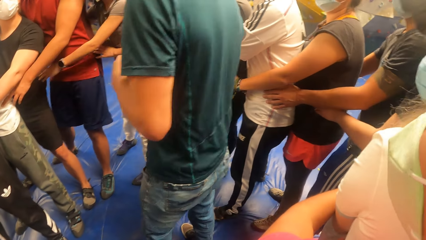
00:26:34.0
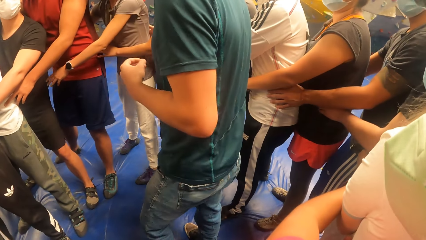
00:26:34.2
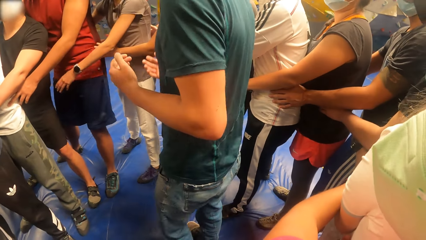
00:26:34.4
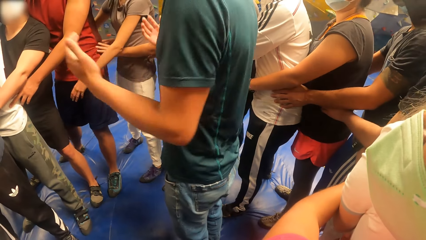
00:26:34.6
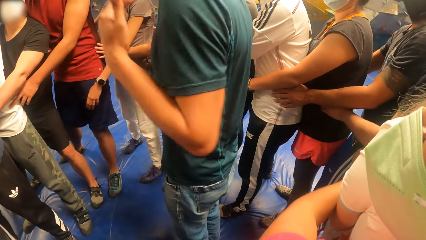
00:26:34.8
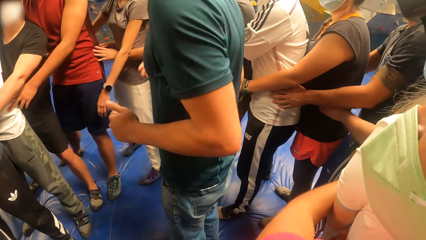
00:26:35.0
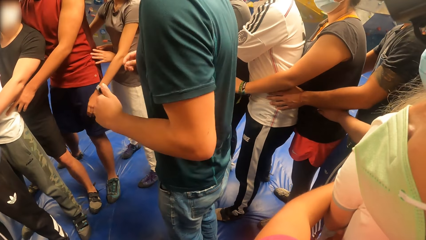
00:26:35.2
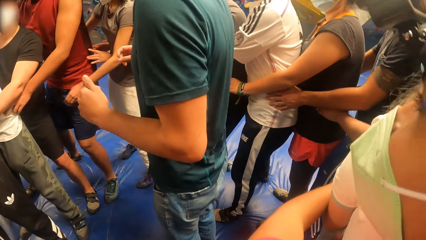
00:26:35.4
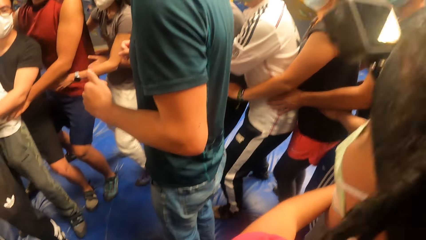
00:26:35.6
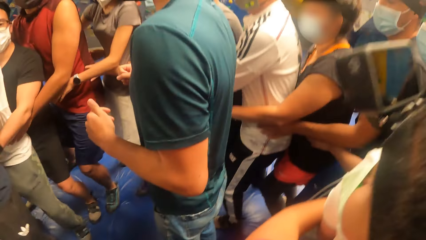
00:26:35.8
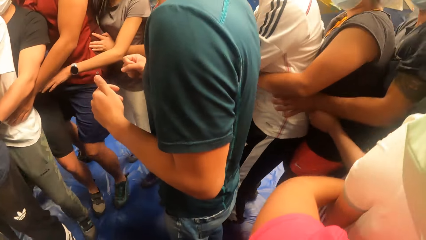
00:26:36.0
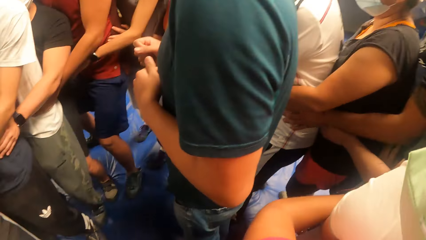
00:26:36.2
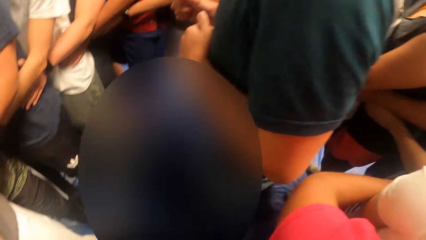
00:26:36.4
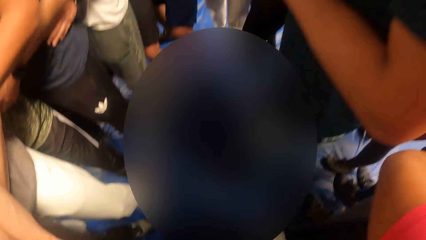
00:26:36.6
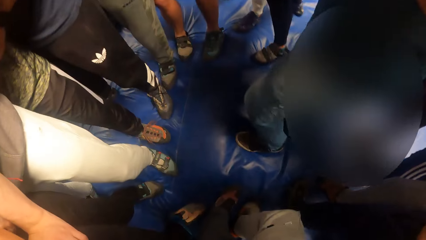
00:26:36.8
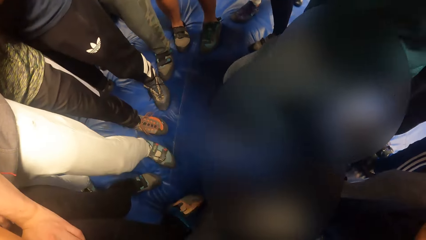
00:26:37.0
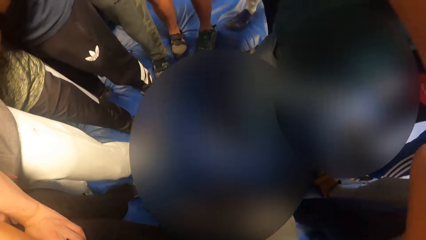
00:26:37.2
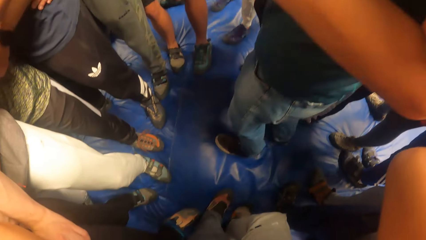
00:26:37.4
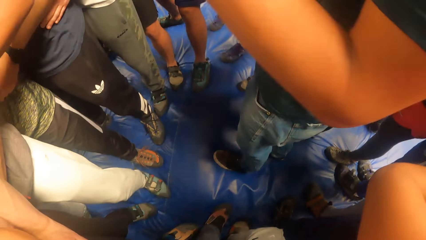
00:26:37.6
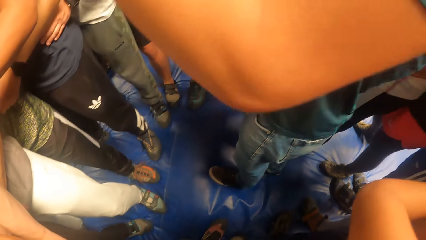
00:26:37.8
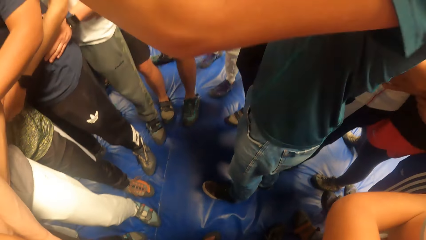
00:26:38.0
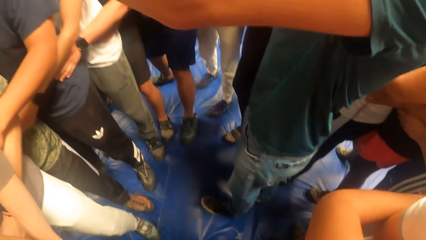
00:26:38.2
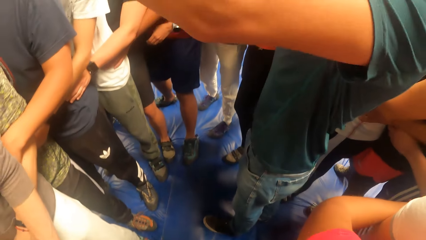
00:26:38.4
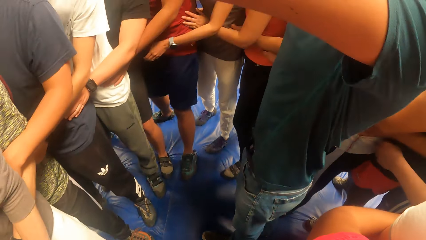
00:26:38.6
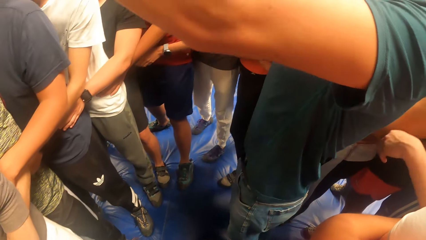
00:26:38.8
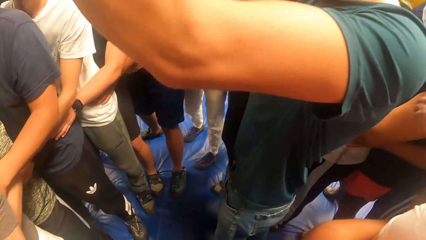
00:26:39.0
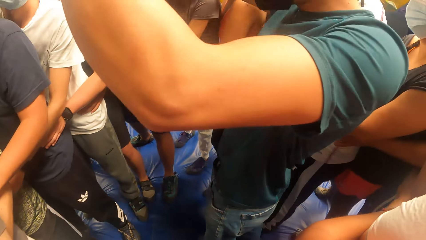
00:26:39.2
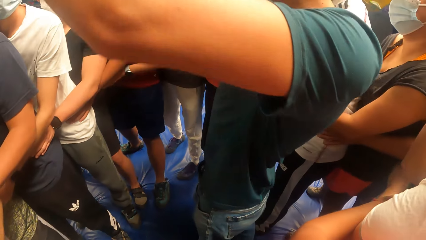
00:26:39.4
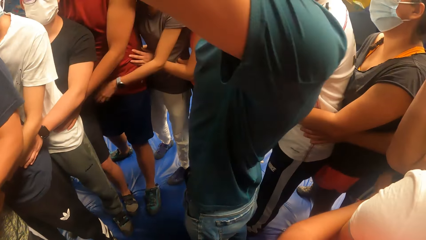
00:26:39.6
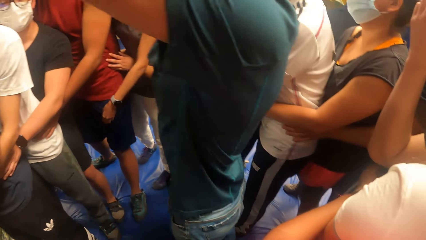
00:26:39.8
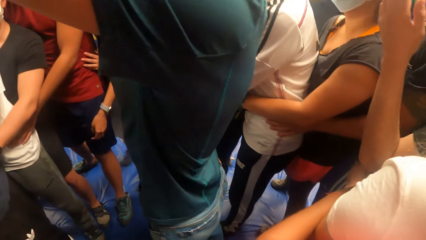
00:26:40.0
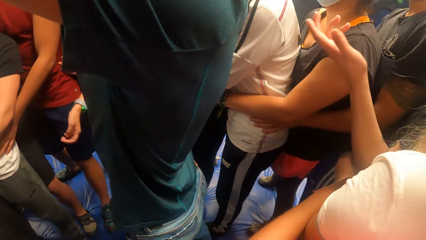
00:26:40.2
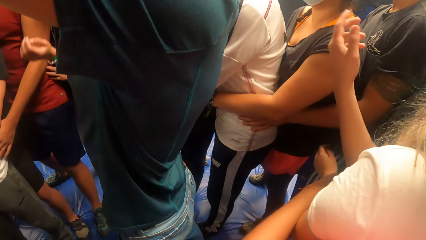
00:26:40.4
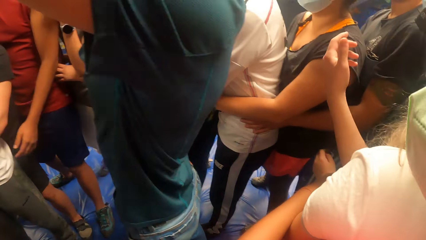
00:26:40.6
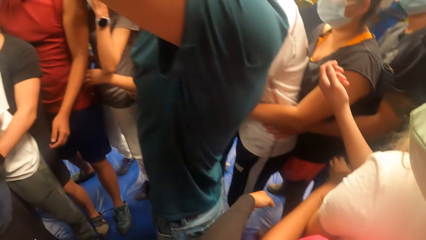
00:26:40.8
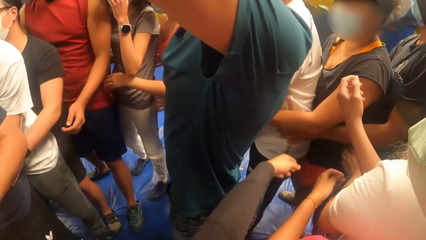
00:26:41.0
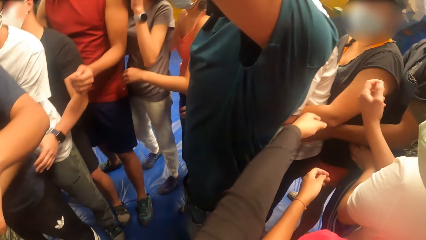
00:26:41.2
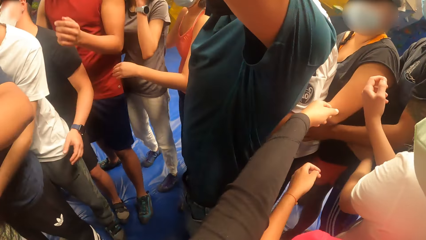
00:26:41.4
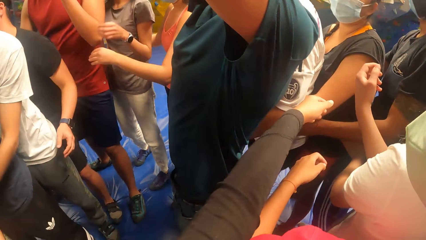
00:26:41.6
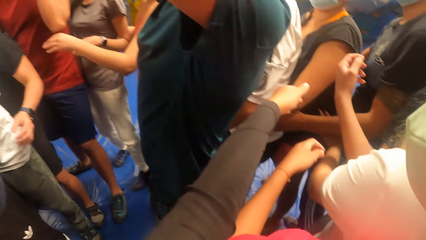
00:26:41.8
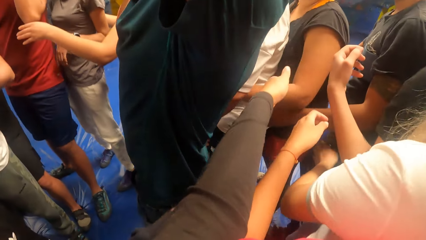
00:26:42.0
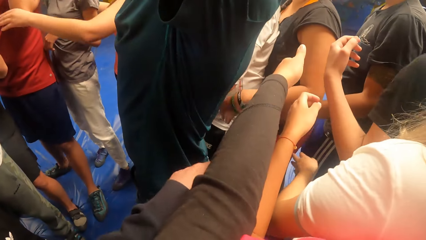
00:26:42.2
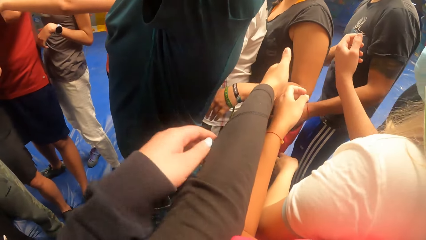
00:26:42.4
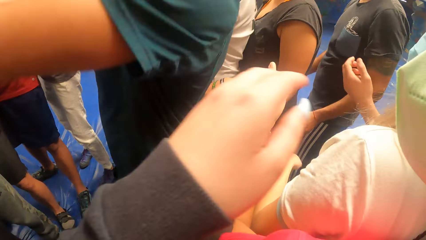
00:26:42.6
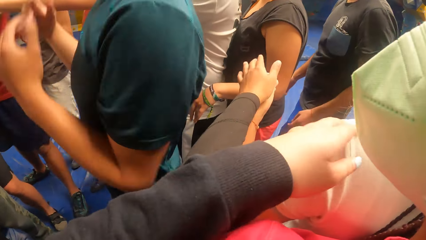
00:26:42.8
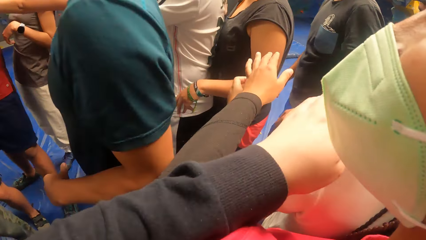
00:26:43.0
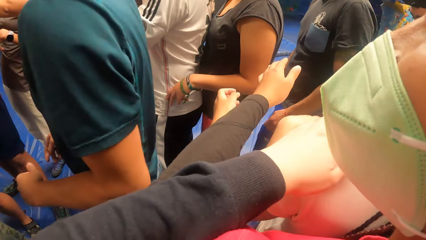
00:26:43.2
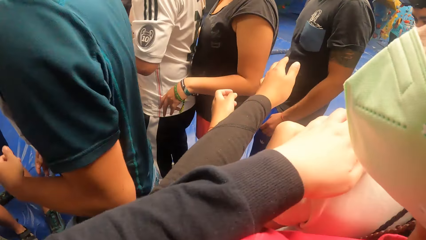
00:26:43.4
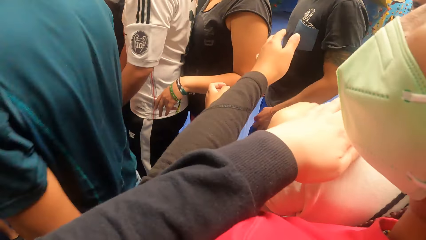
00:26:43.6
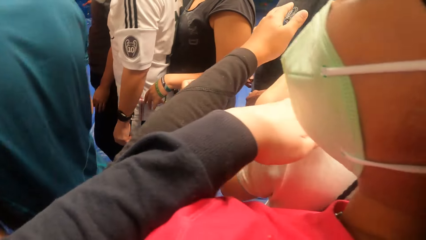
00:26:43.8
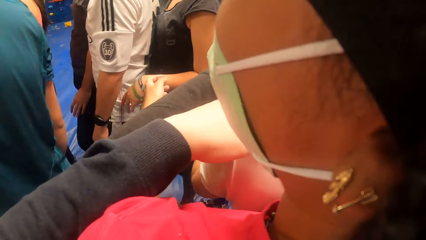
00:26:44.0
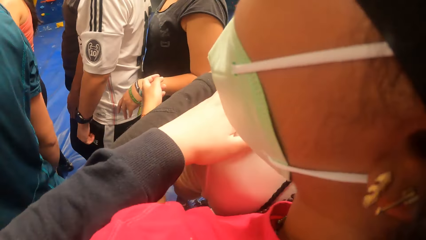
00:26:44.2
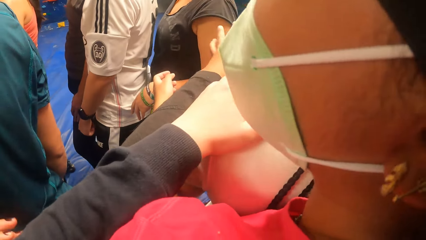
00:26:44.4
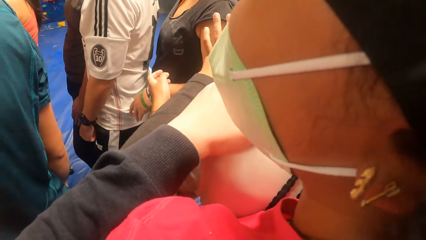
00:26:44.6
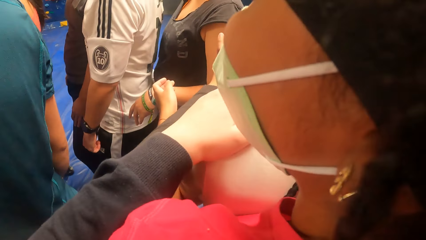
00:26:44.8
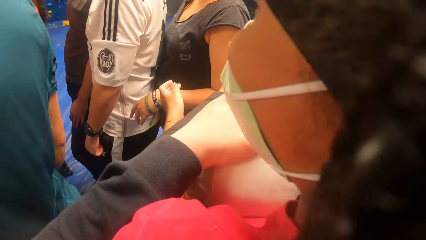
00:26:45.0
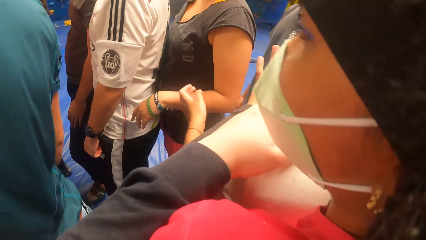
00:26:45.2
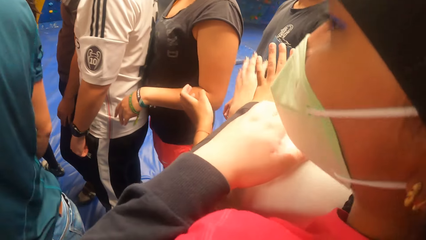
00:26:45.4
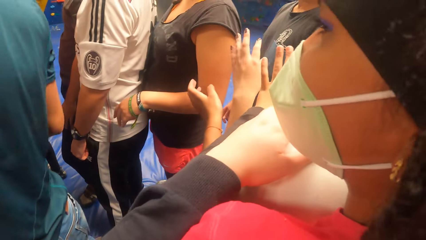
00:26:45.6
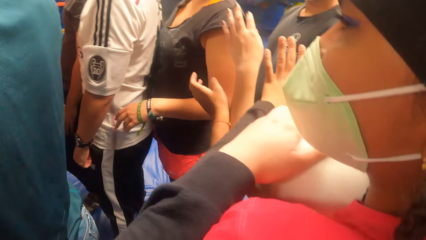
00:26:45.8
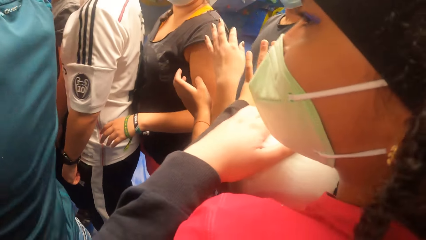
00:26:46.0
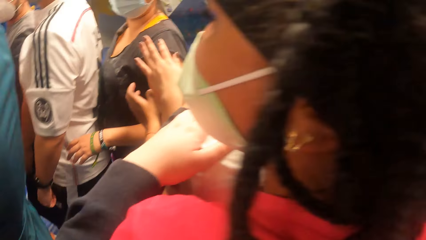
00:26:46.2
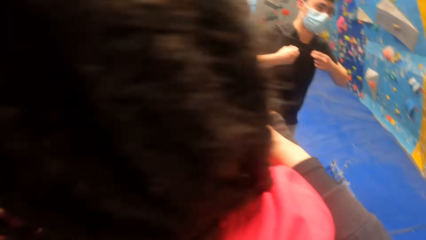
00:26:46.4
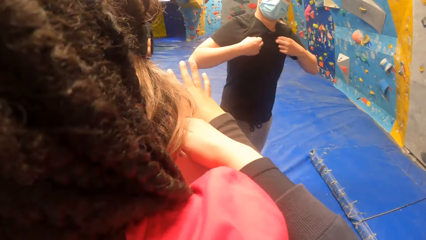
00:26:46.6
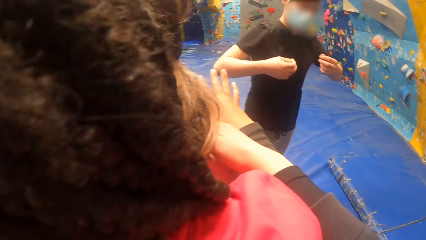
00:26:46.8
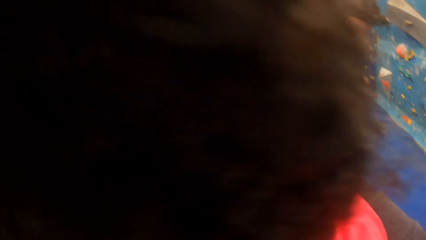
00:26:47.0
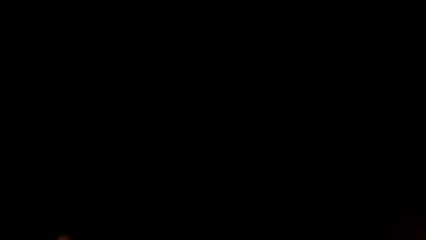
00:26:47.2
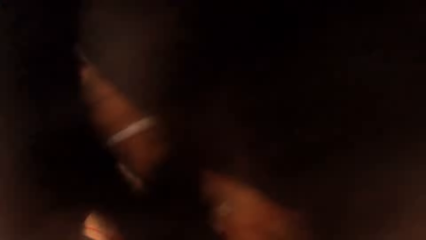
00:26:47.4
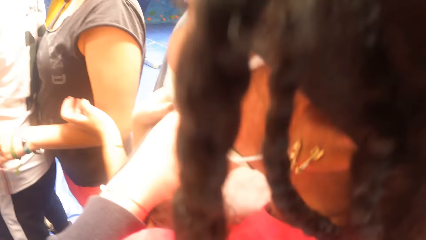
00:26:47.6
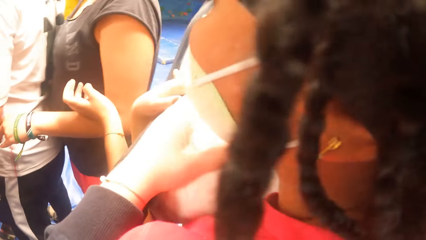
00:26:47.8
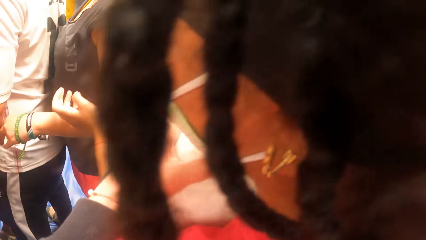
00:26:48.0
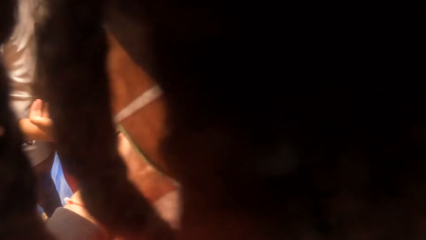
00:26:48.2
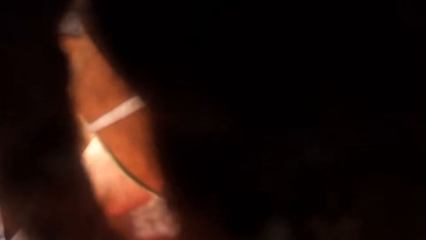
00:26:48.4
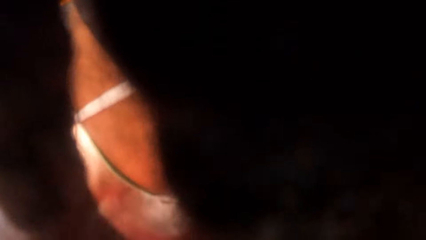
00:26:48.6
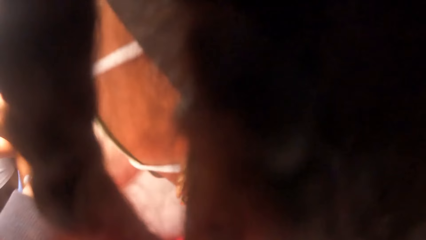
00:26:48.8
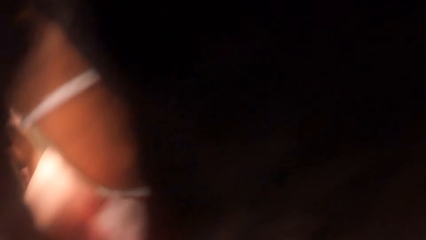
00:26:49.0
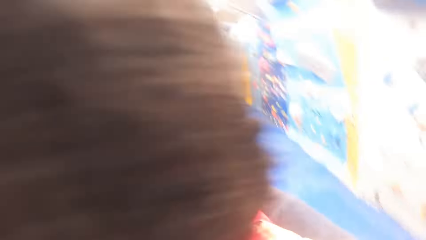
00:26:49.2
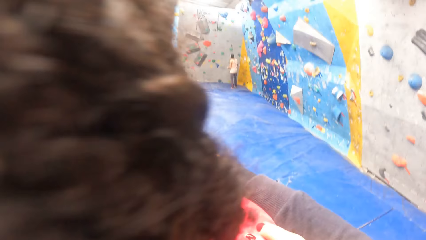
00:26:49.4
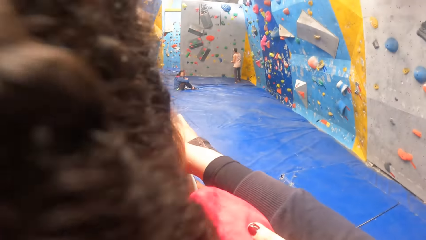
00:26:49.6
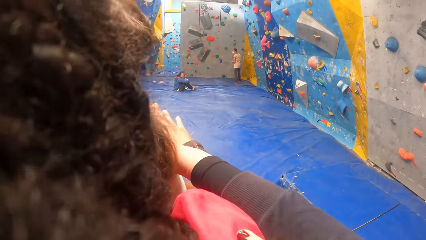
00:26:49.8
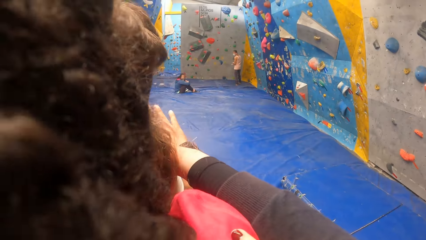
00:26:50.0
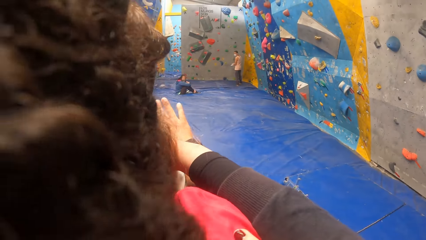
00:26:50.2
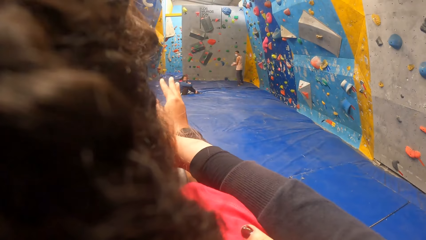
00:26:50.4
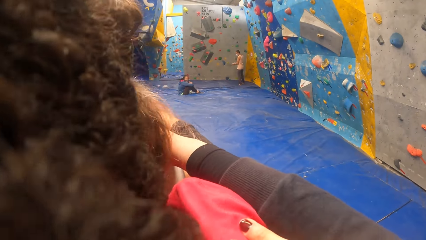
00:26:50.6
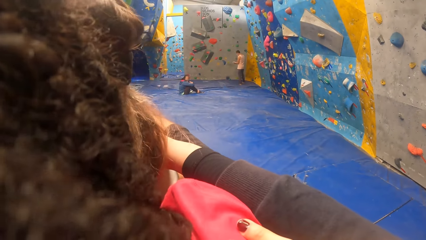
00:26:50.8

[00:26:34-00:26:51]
The camera wearer jumps. He places both hands on the woman. He removes his hands from the woman's waist.
